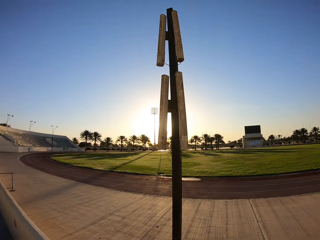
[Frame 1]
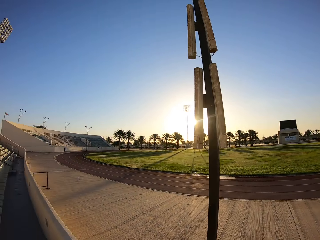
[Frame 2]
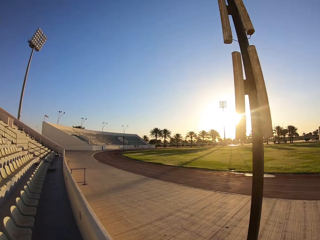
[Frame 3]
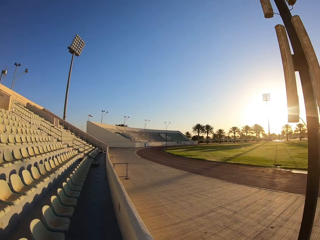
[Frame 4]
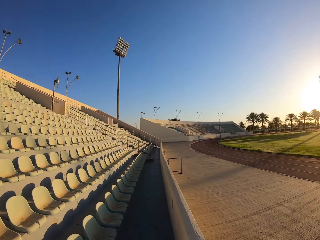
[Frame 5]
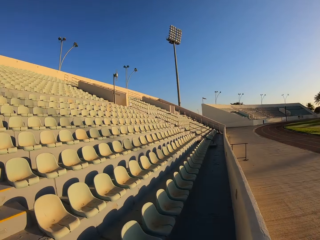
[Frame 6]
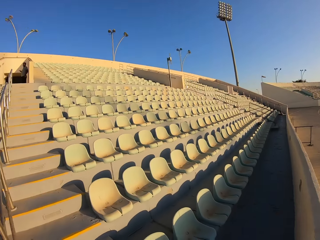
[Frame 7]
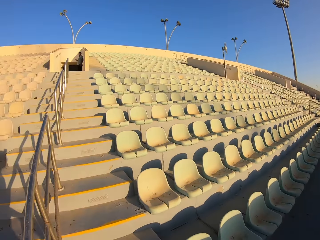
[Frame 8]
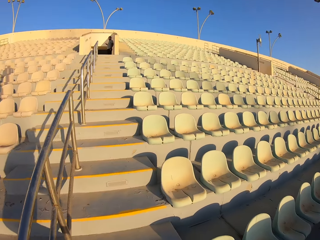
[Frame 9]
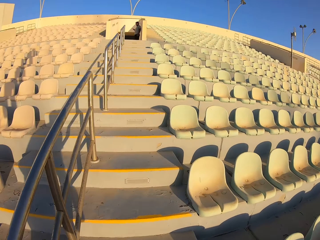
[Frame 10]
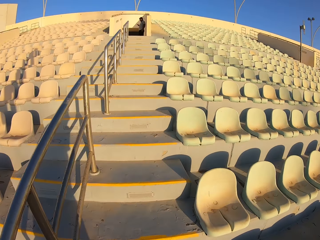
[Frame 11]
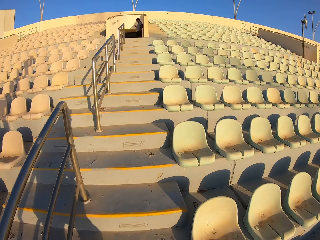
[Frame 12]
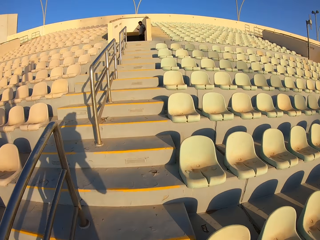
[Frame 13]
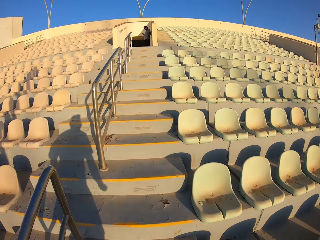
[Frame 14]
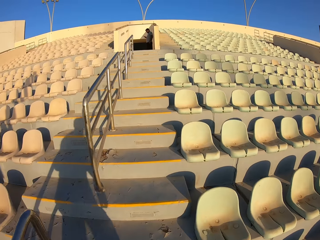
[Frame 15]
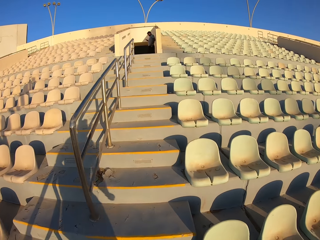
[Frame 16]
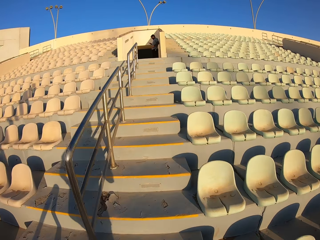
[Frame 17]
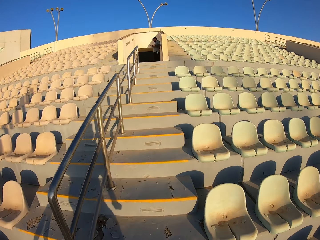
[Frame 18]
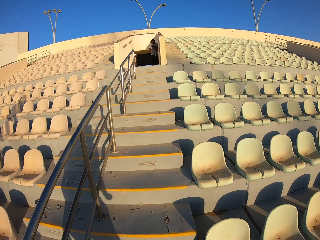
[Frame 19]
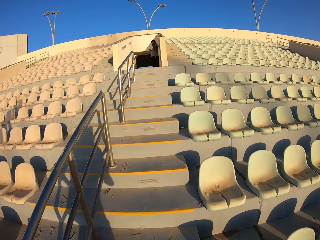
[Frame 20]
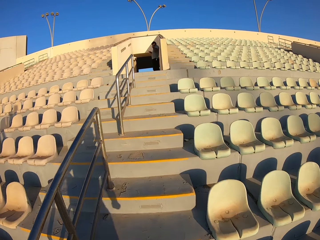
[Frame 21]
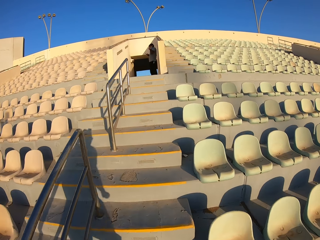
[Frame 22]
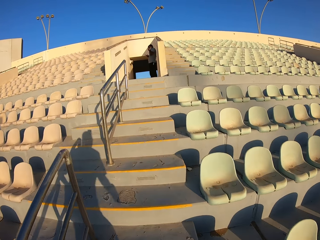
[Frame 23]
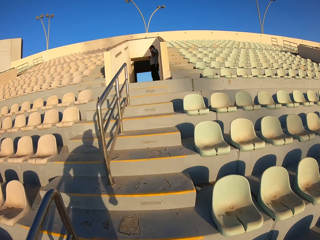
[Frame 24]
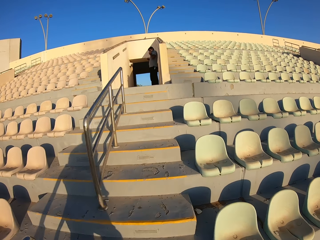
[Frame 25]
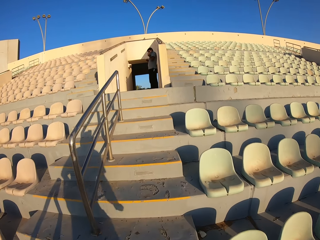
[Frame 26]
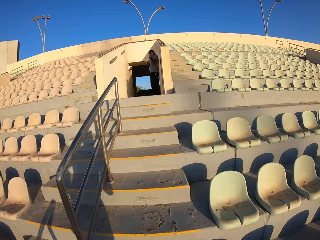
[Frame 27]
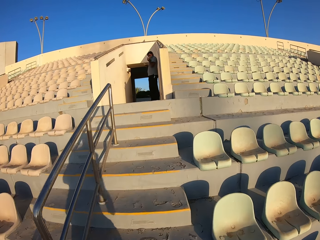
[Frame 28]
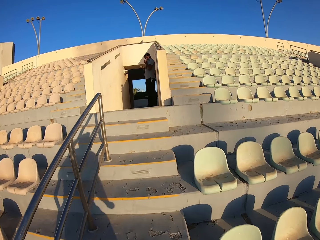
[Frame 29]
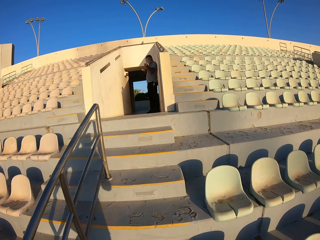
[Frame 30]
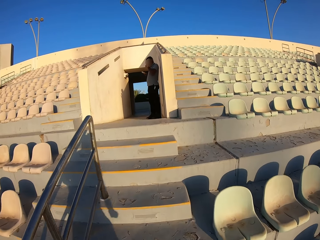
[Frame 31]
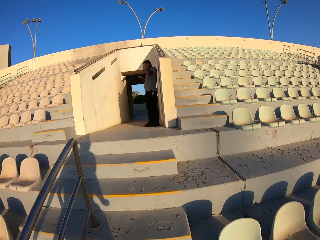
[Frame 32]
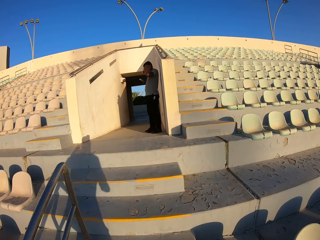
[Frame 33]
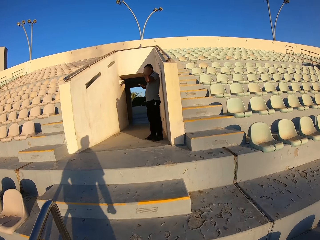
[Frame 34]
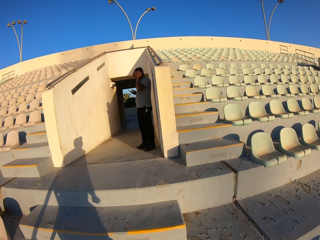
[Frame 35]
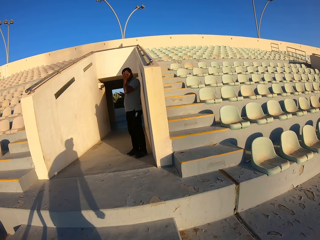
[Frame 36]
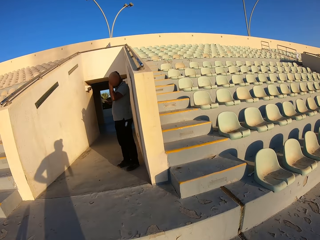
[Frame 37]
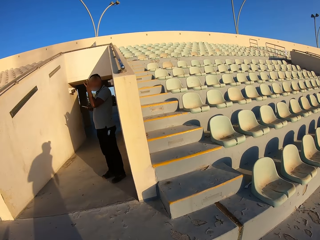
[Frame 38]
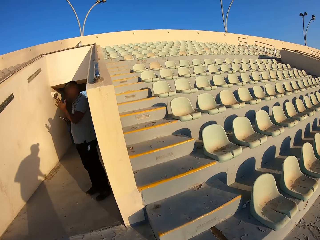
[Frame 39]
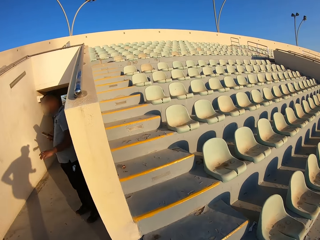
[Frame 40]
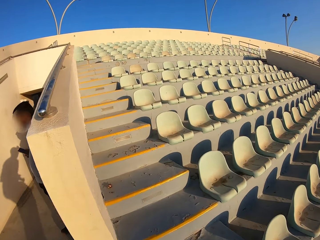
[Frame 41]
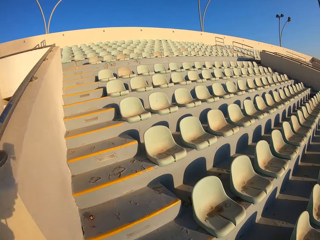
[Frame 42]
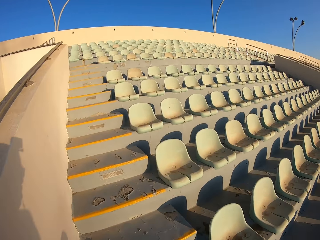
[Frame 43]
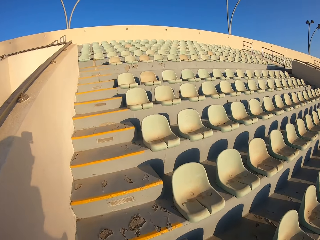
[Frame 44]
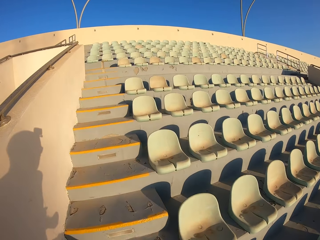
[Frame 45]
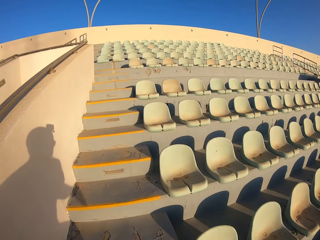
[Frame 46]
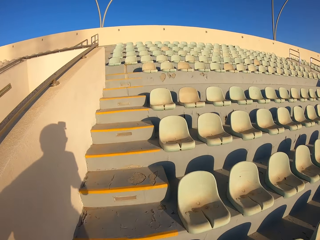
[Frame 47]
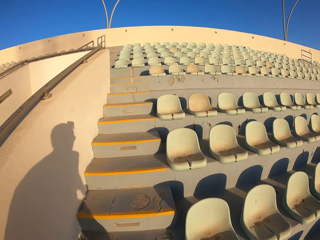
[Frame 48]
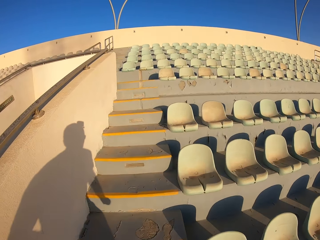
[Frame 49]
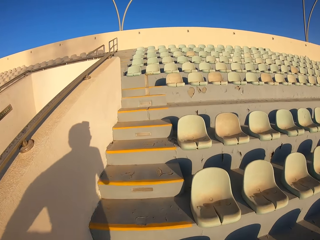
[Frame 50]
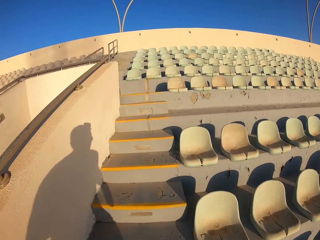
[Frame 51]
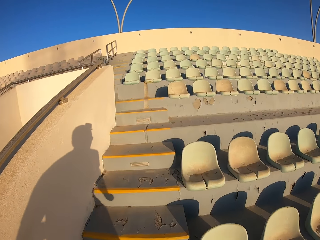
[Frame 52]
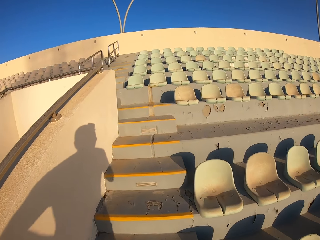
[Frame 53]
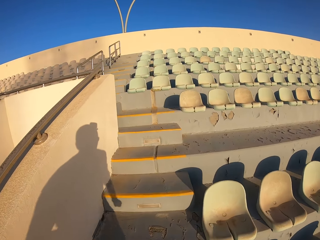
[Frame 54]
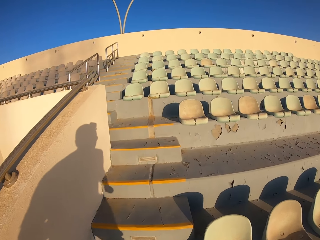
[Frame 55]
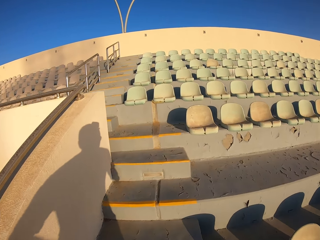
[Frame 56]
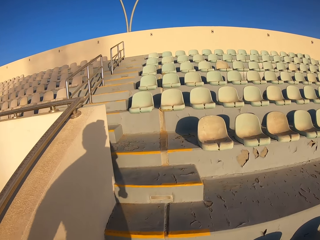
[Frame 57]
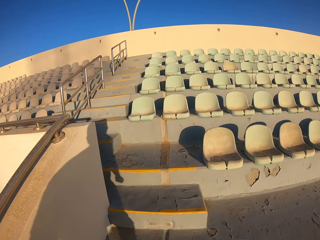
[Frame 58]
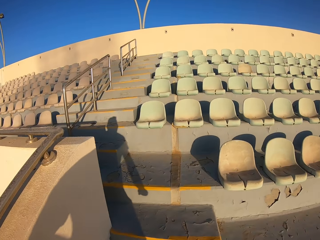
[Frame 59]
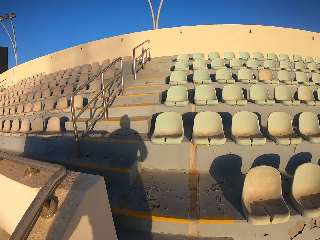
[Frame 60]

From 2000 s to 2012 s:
The camera wearer jogs up the stairs.

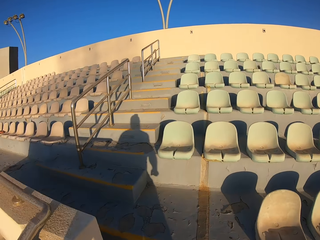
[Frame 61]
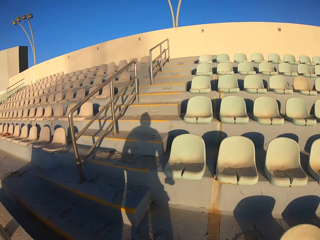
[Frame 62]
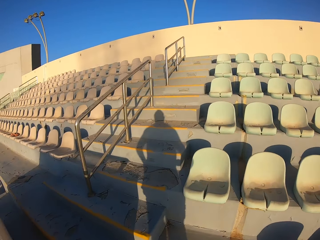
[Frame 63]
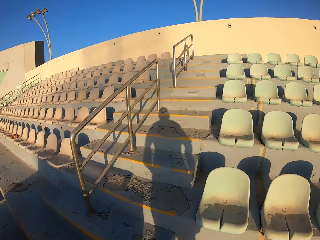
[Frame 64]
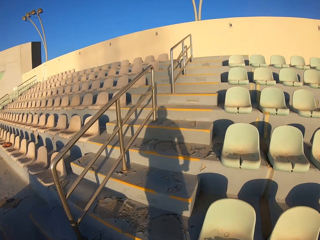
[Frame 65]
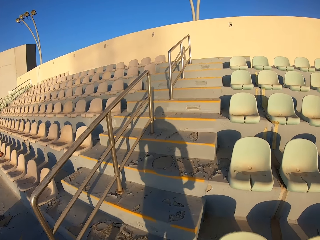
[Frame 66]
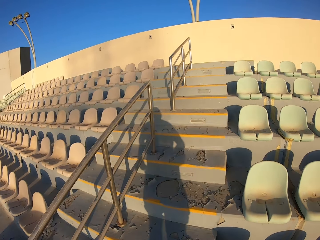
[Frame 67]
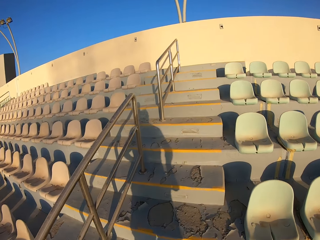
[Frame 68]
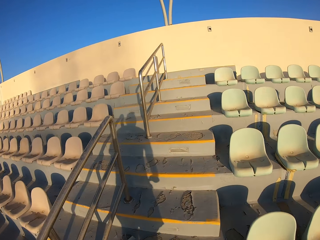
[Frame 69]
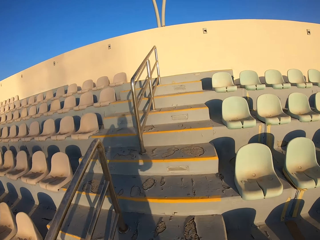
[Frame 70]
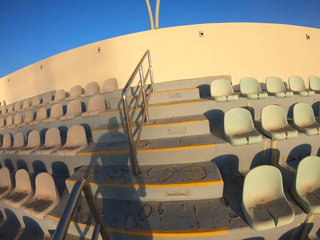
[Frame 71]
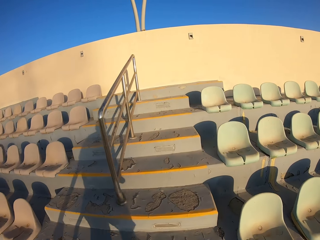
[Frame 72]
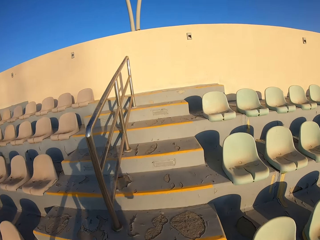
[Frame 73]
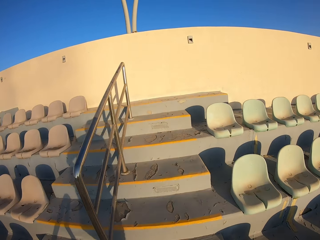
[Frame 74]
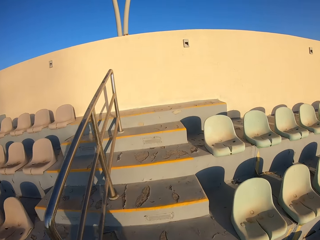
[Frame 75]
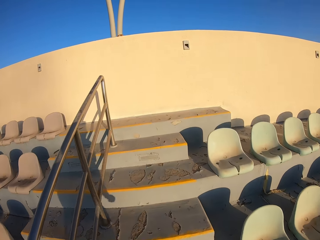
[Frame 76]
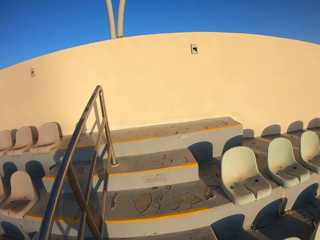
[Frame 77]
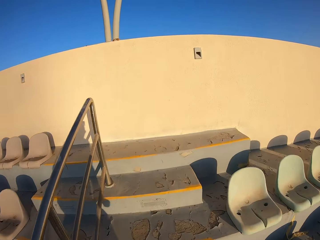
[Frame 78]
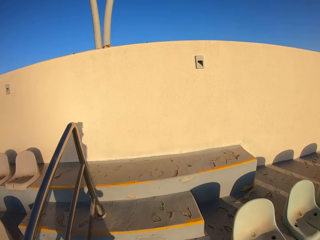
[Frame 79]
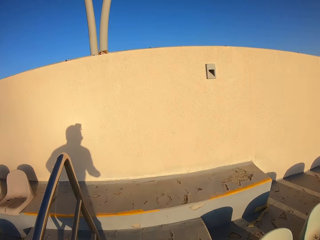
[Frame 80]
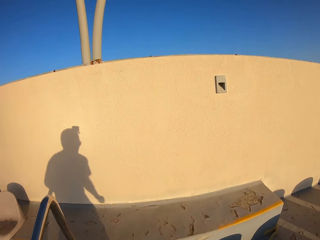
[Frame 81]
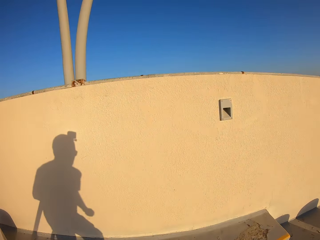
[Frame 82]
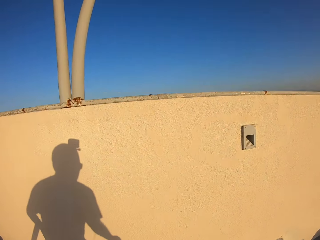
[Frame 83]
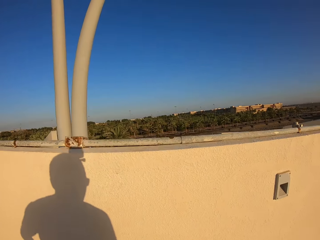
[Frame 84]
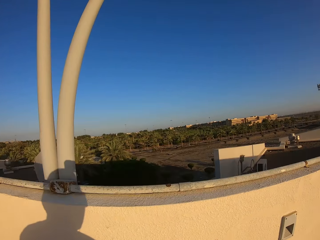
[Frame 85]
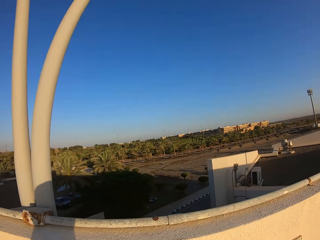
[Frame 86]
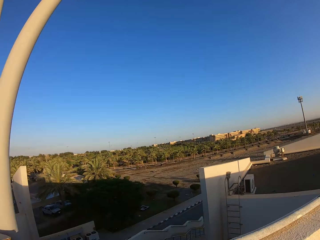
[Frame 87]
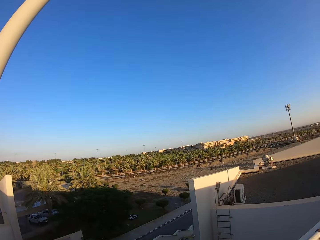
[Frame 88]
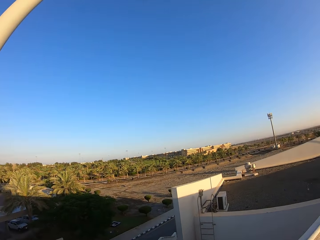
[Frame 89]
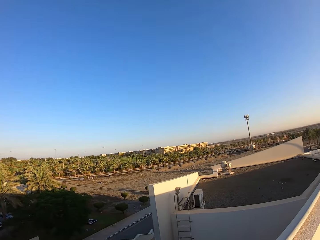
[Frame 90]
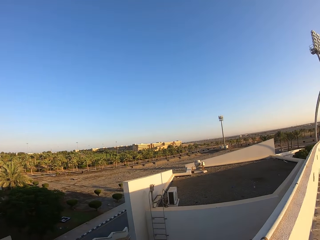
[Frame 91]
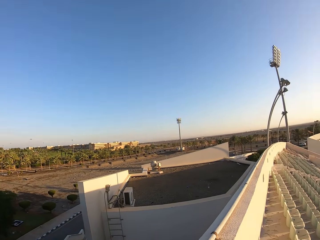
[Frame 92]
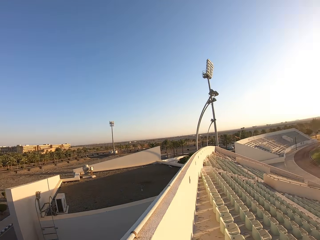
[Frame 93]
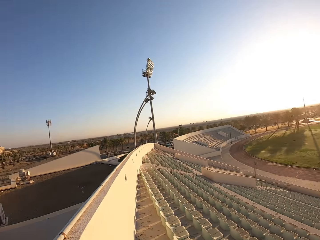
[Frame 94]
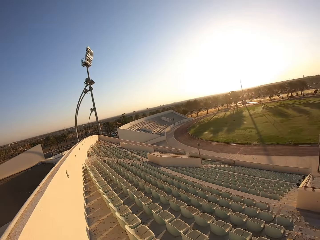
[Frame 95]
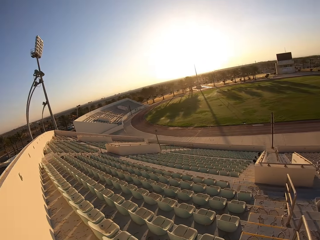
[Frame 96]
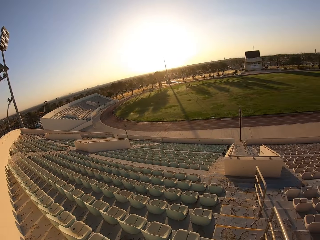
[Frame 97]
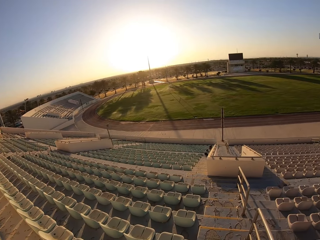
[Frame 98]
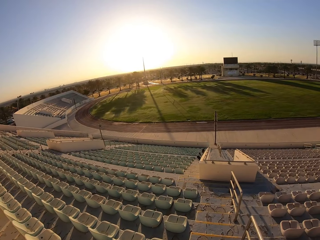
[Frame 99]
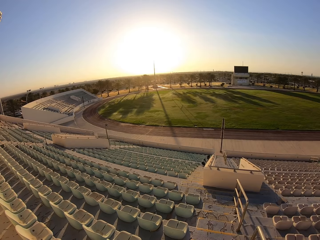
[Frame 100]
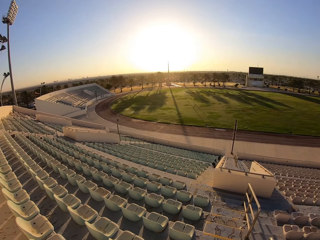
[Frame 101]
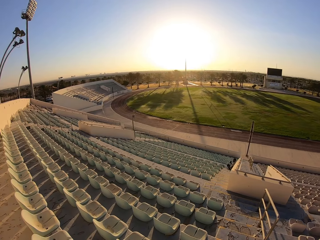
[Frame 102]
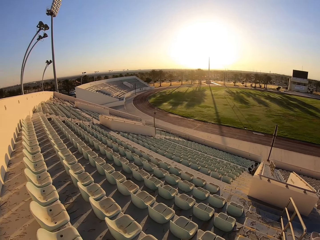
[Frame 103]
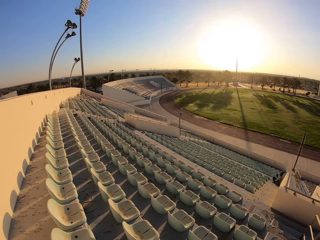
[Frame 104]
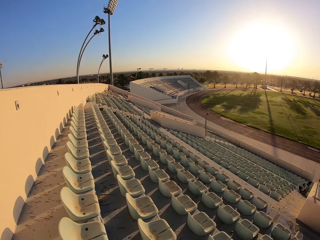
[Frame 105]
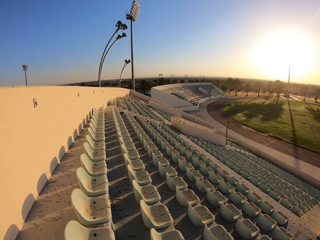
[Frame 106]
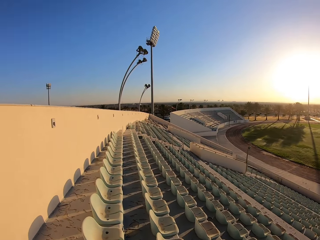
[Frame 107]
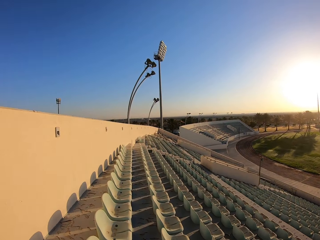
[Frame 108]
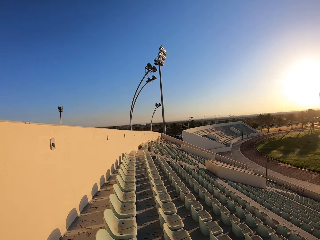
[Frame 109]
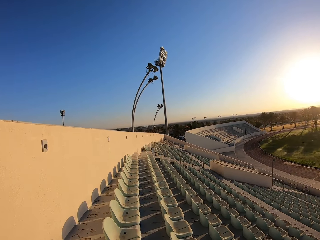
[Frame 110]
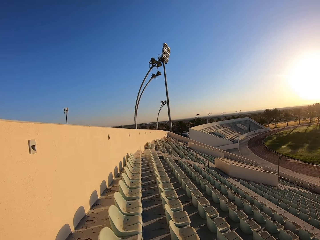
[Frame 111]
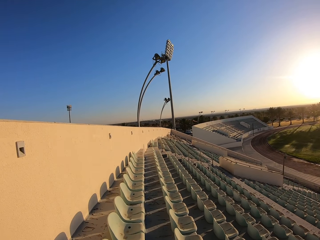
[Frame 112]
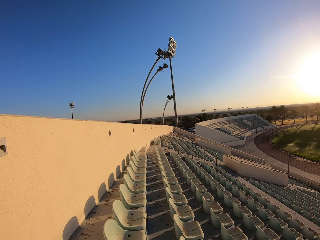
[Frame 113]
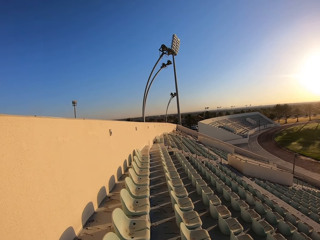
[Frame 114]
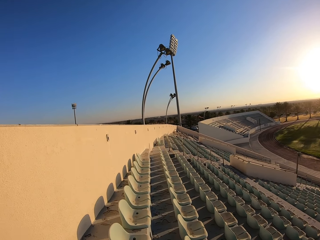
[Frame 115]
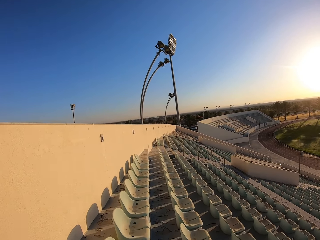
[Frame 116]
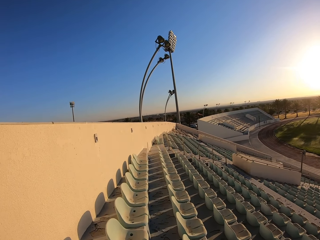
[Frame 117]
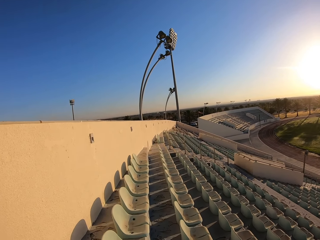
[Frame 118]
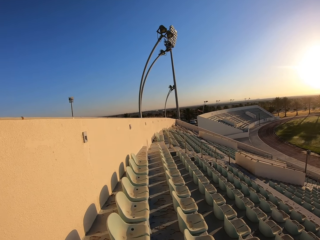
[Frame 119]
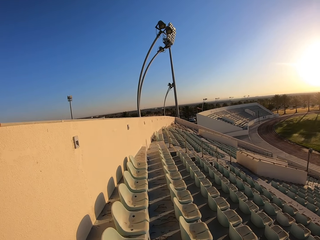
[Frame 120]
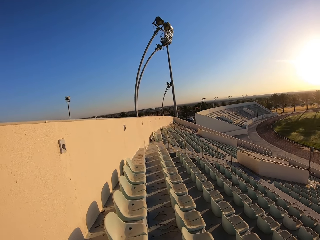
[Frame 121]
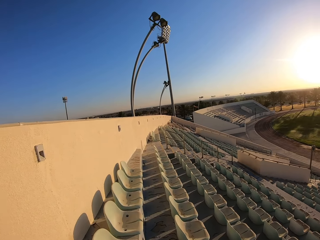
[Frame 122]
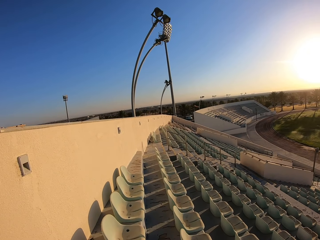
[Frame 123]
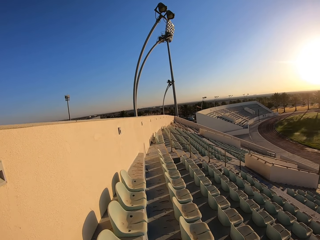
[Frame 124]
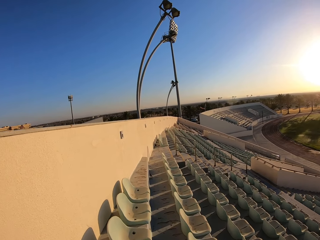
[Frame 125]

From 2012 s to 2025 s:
The camera wearer looks around the stadium and walks around the stadium.
